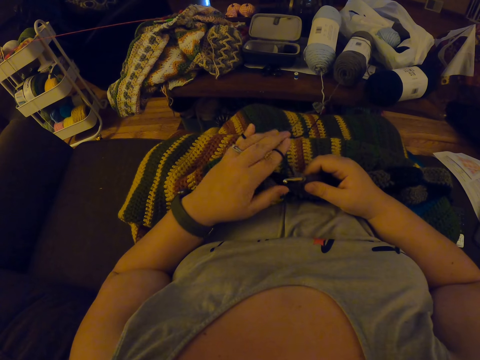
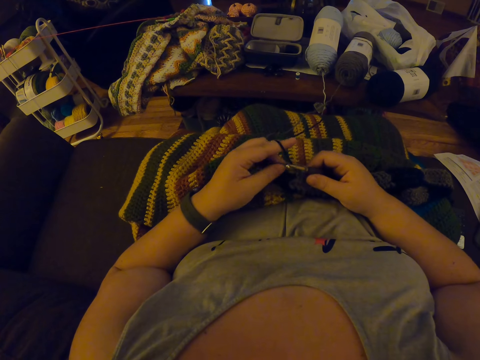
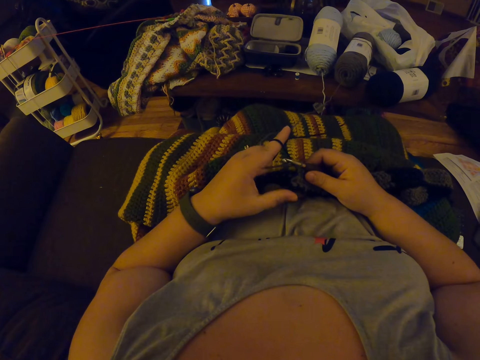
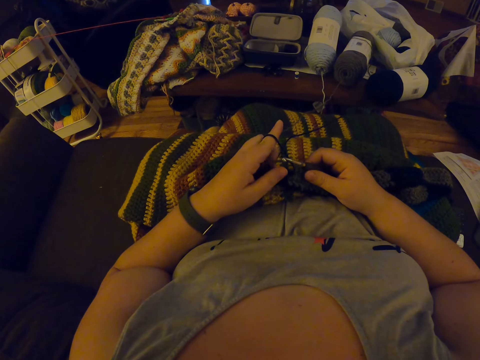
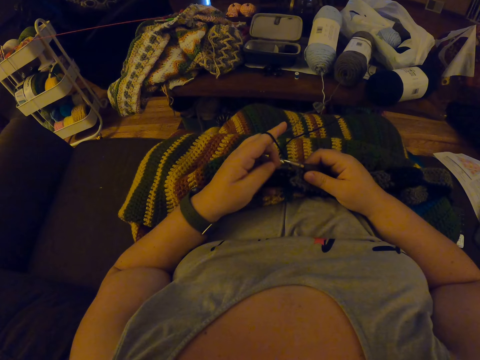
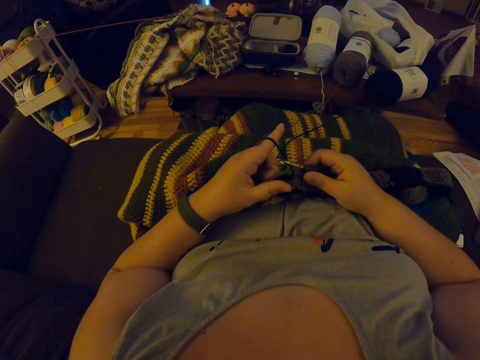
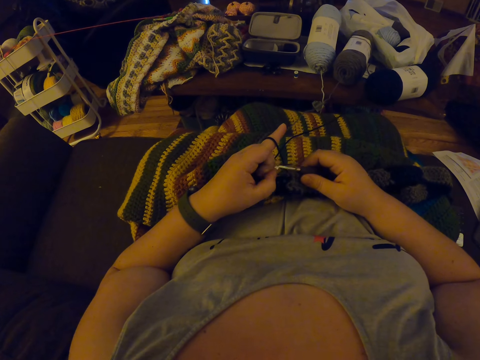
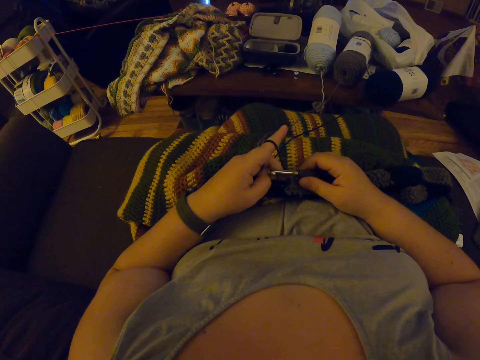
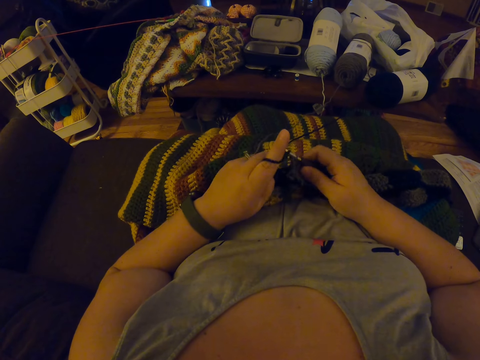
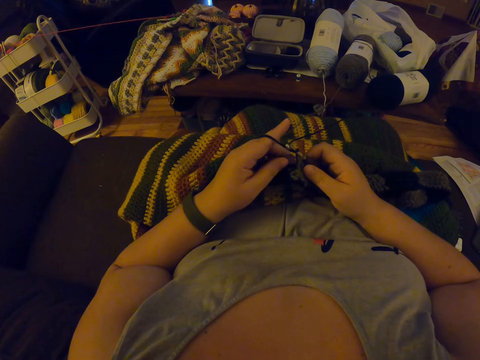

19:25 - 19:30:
The camera wearer rolls yarn on the left finger.

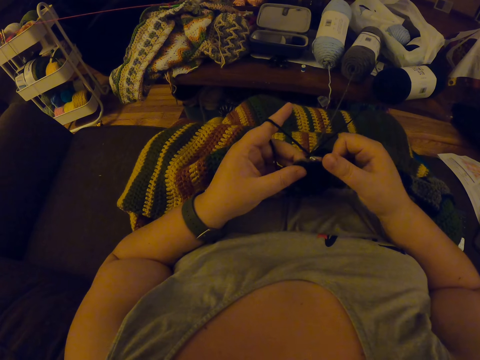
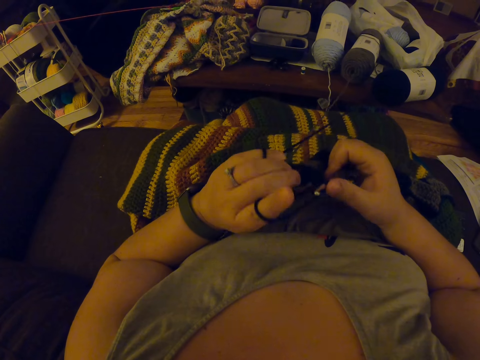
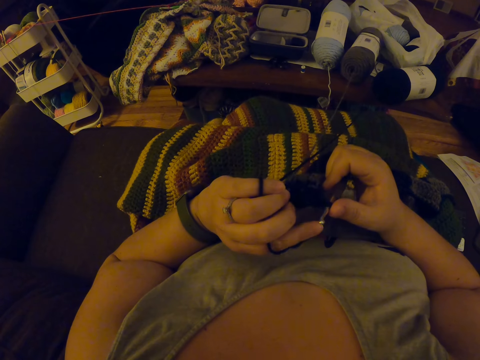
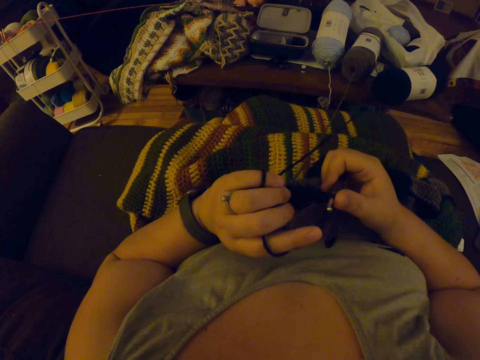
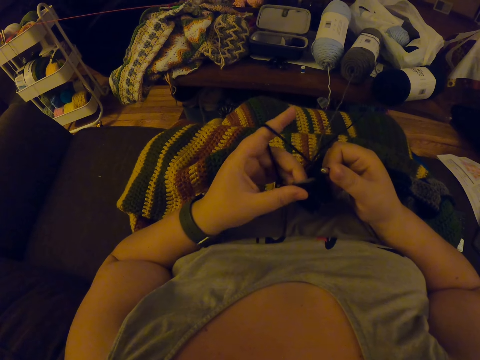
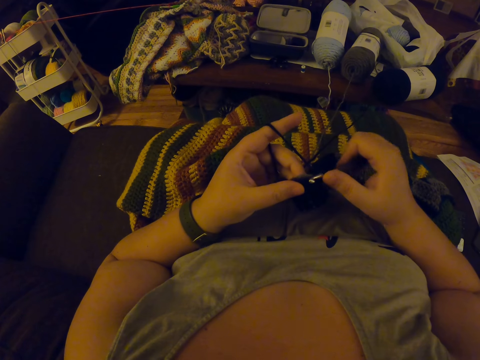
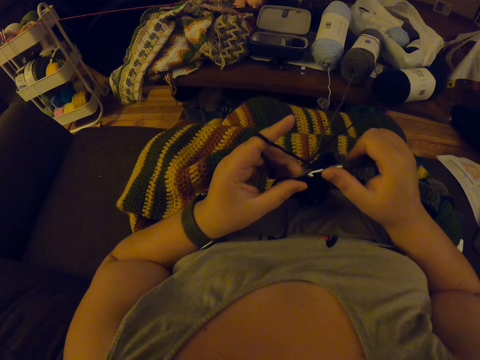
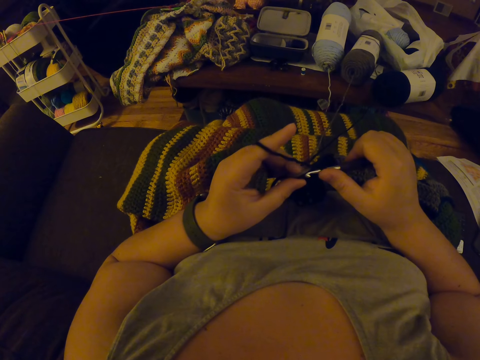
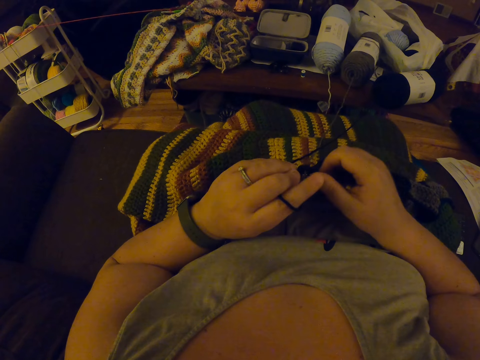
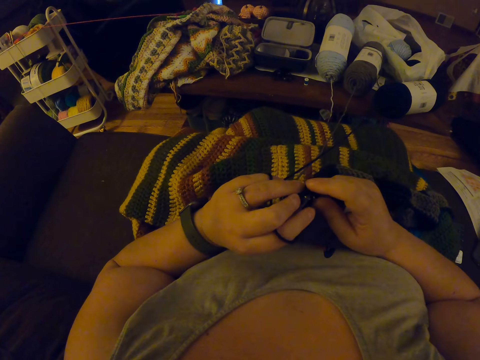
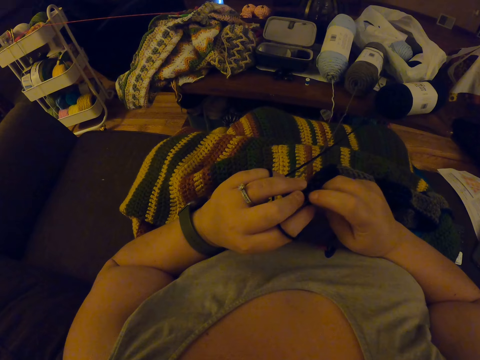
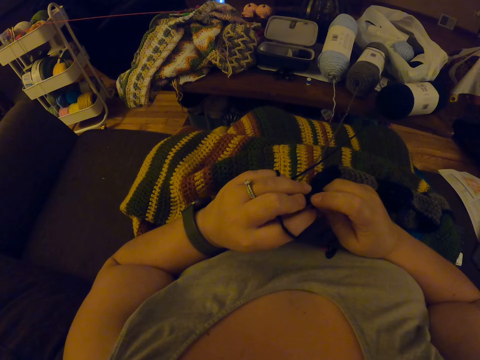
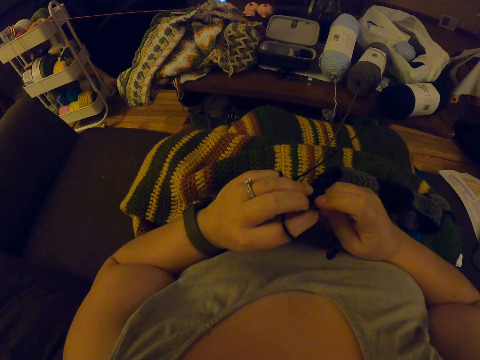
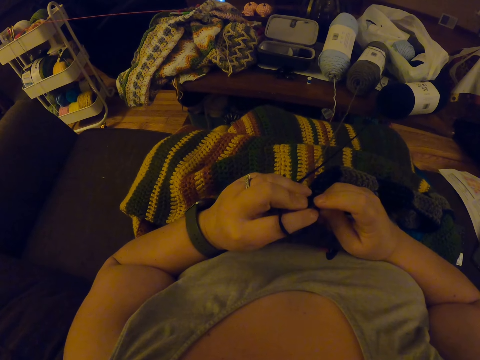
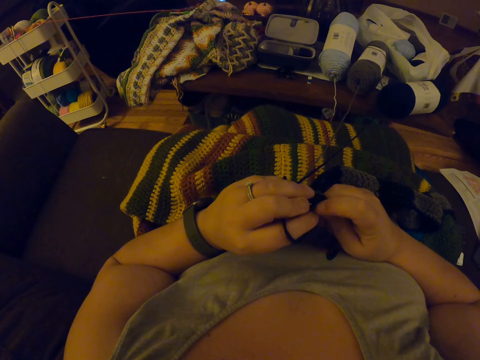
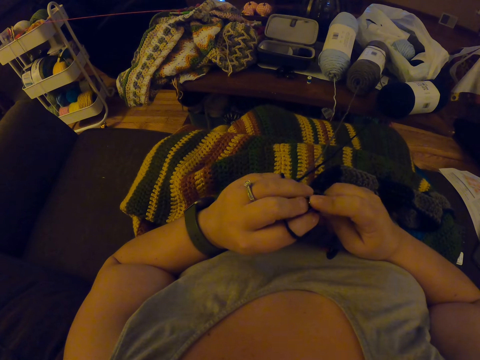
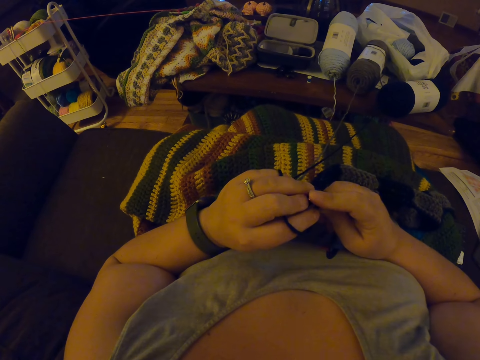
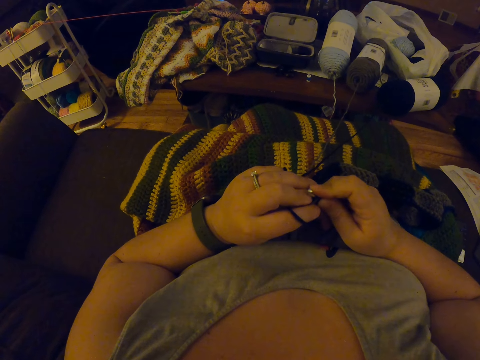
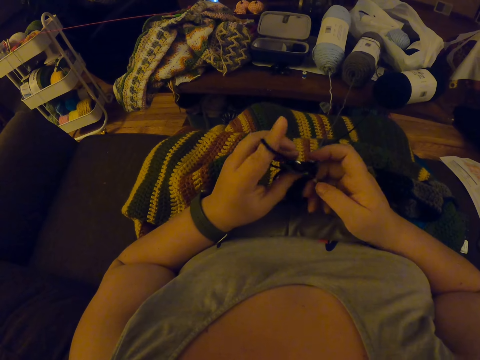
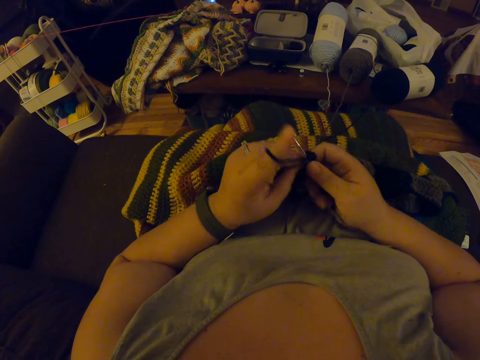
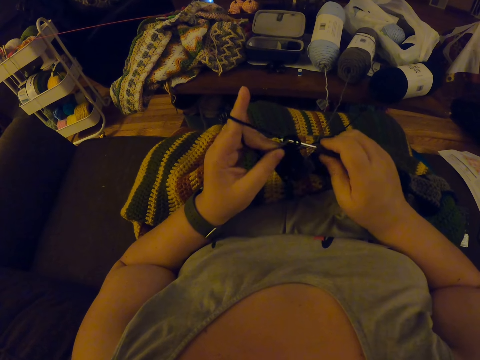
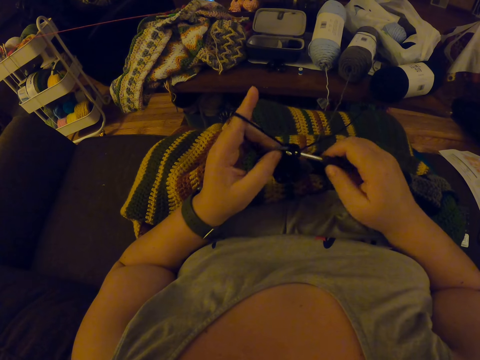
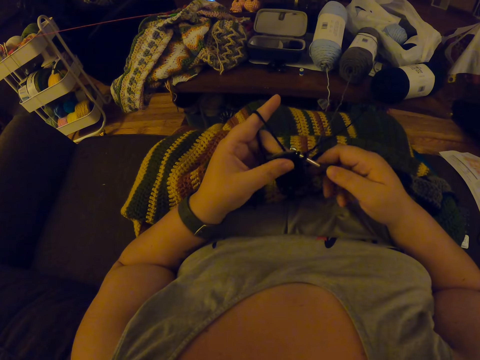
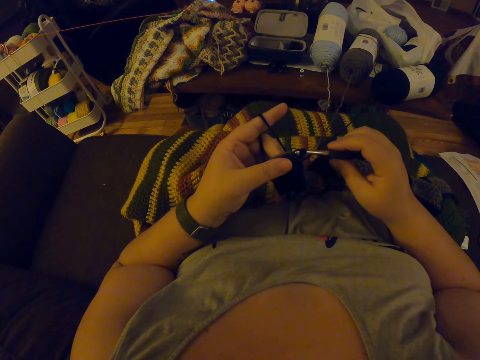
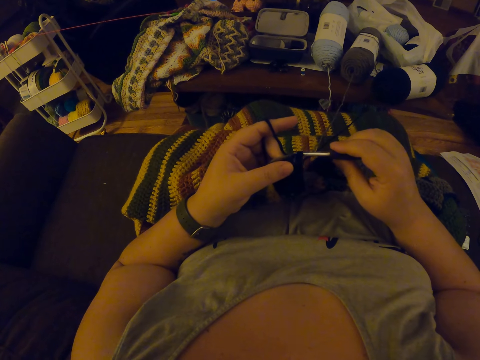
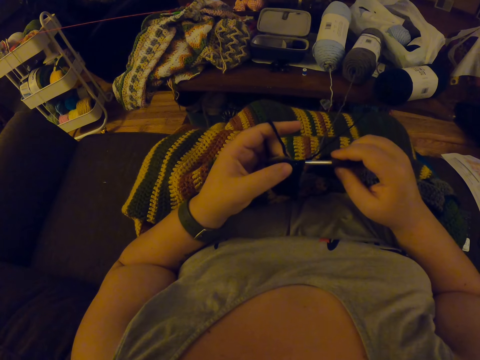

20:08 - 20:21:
The camera wearer turns the garment. They turn and touch the garment. They interlock the garment using a crochet hook.

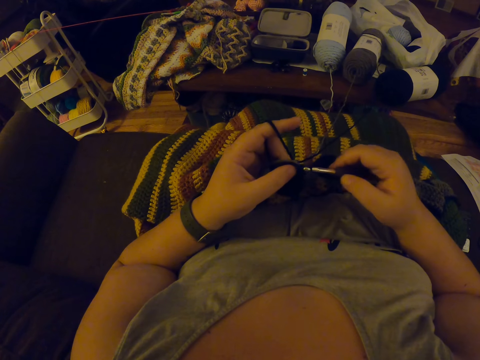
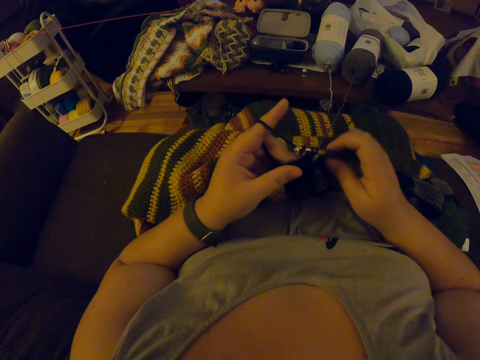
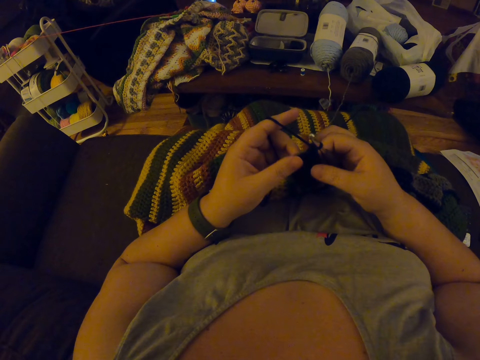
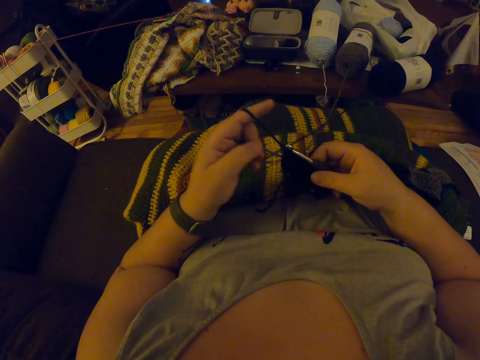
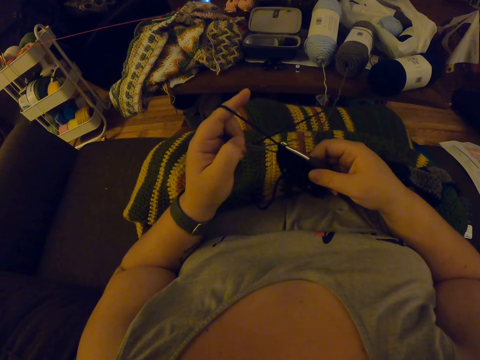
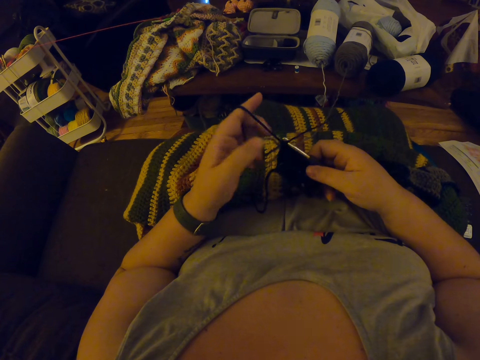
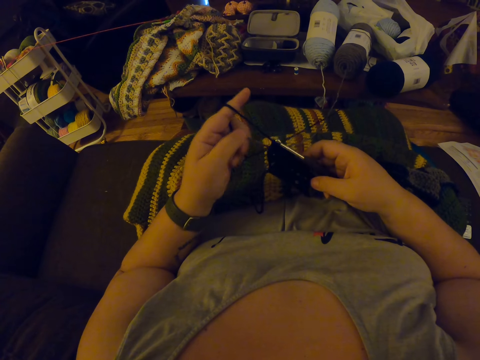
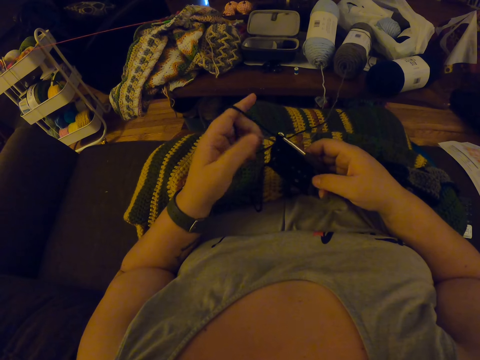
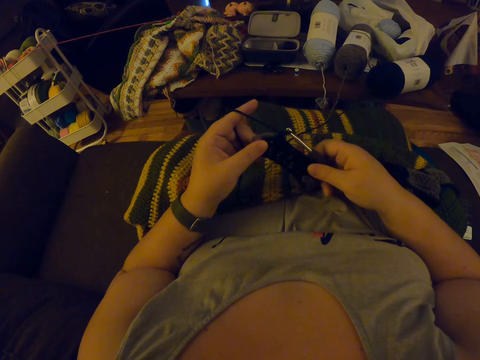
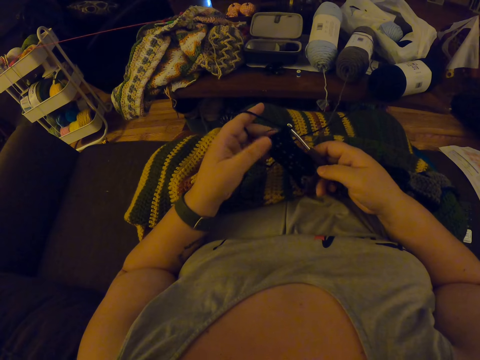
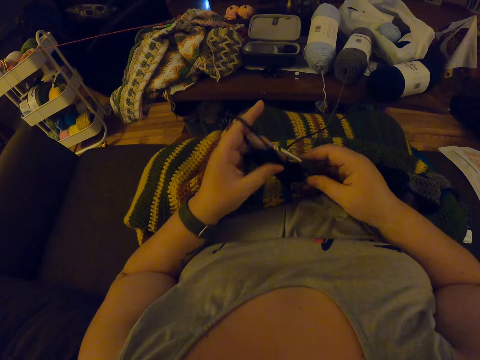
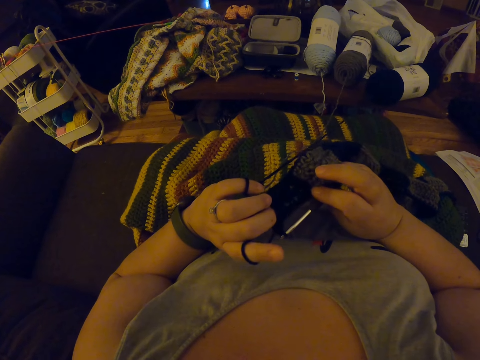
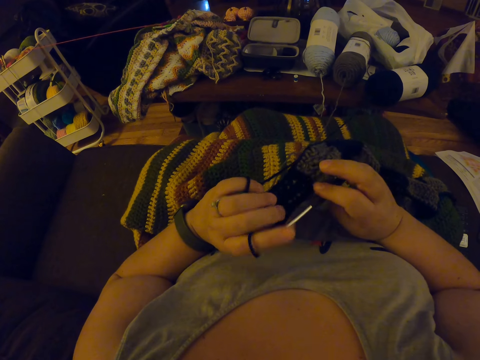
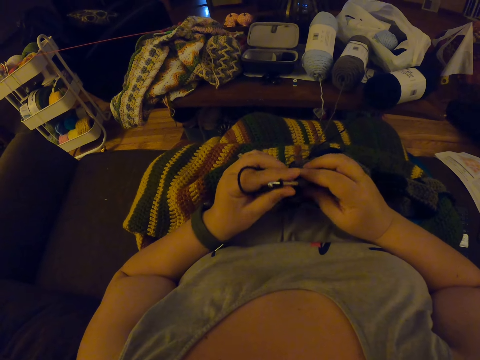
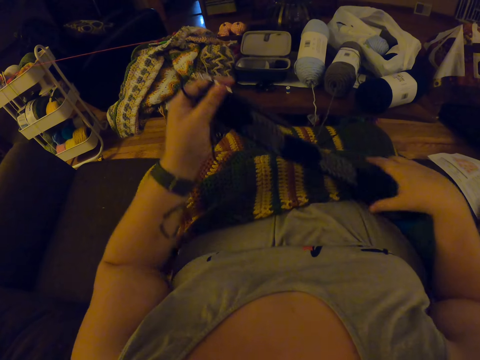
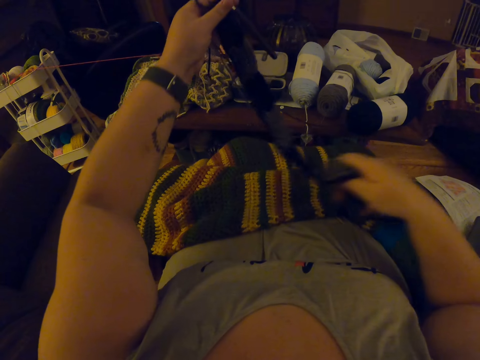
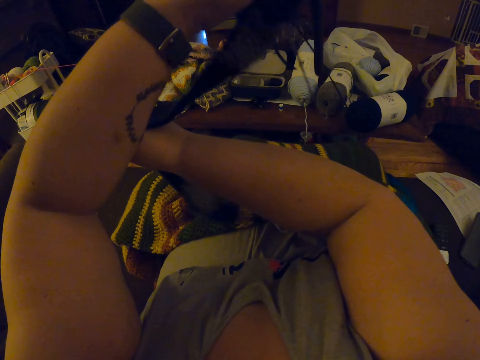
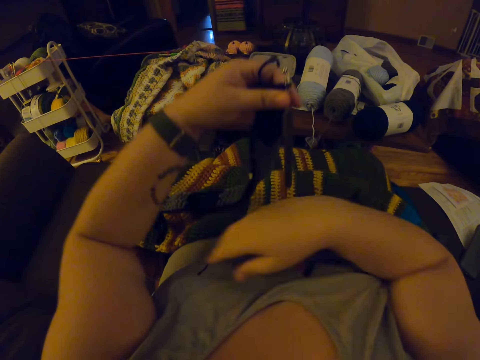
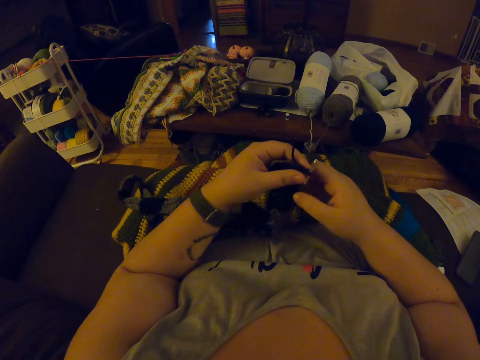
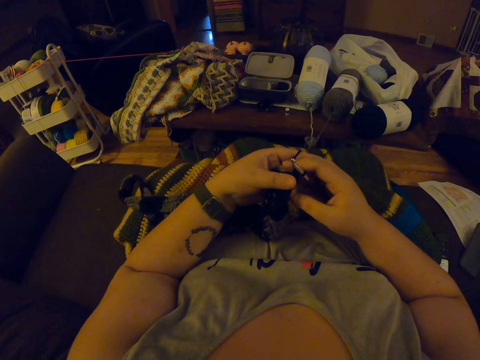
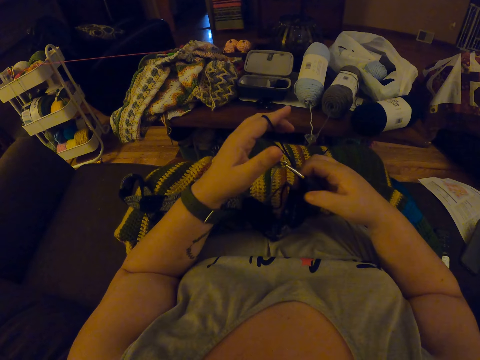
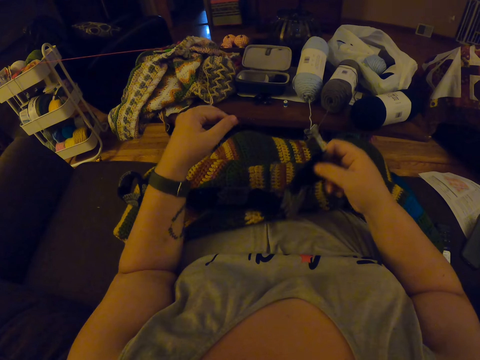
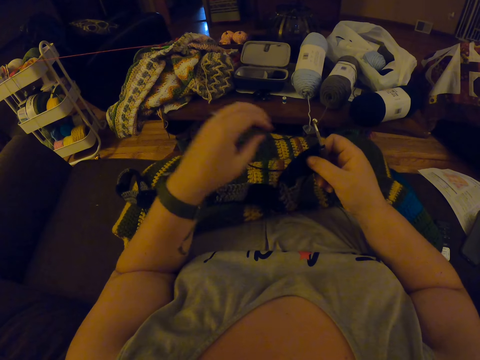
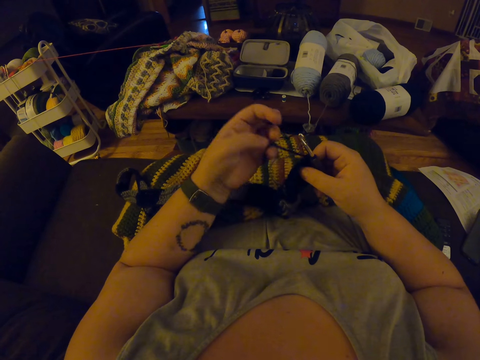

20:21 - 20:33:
The camera wearer stretches the garment. They pull the thread. They stretch the garment. They turn the garment. They lift the garment up. They move the fabric from right to left side. They put the garment down. They stretch the thread.
